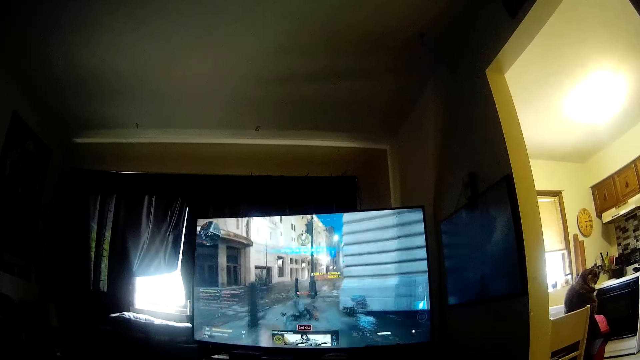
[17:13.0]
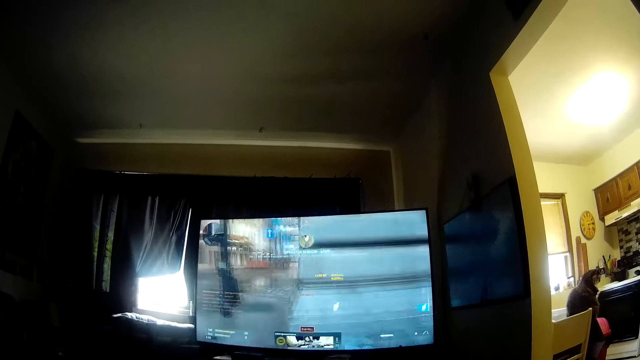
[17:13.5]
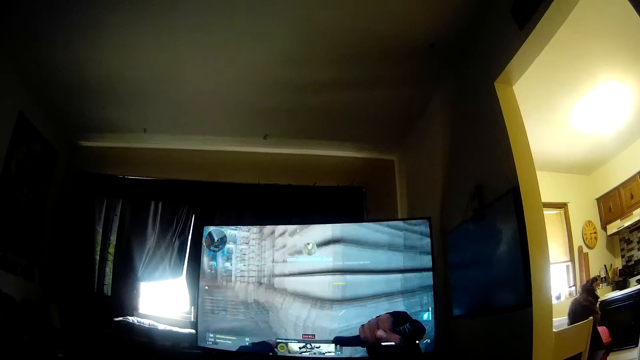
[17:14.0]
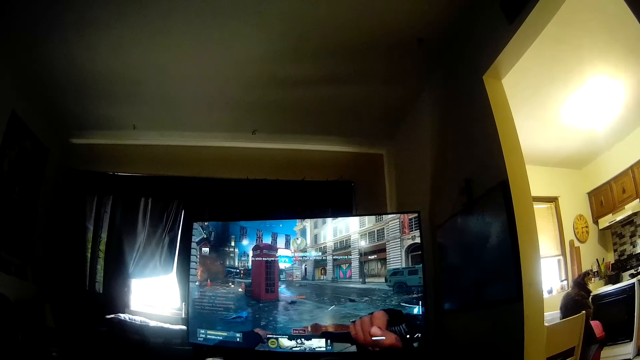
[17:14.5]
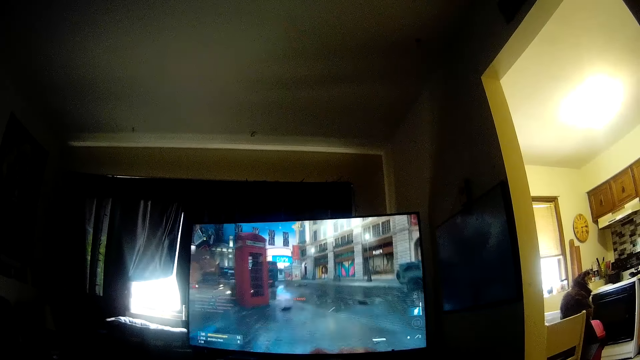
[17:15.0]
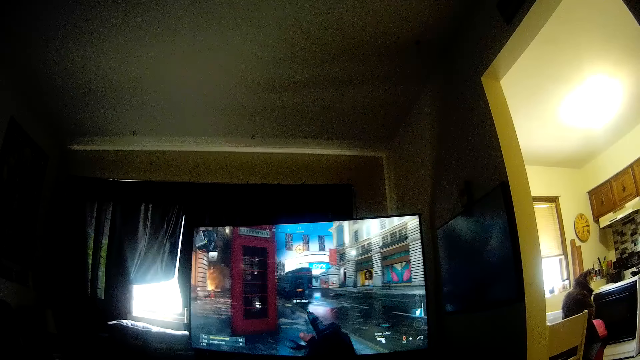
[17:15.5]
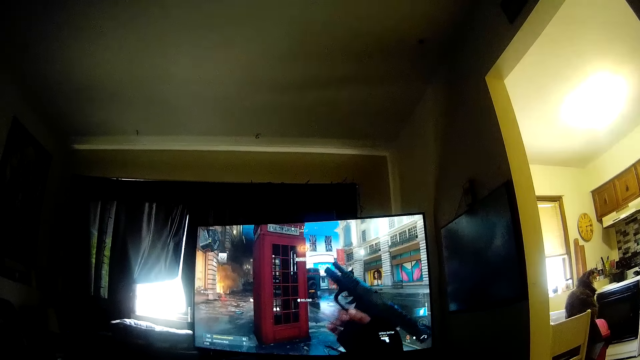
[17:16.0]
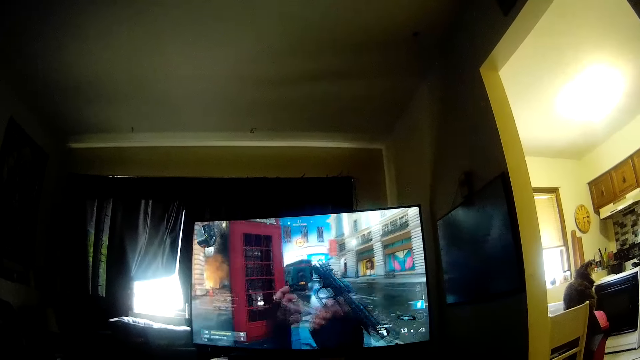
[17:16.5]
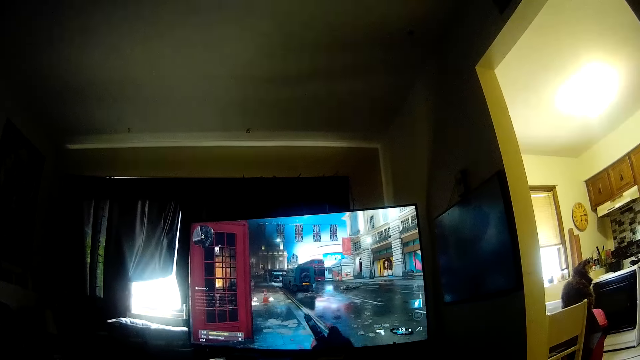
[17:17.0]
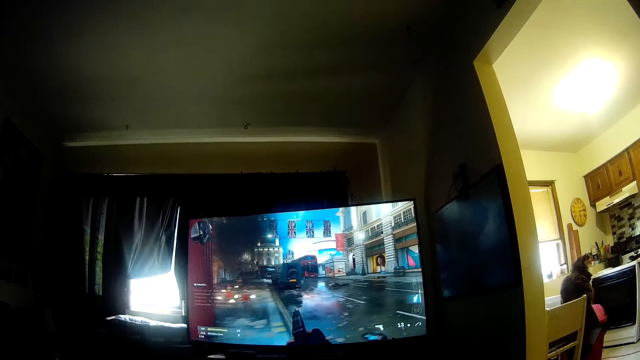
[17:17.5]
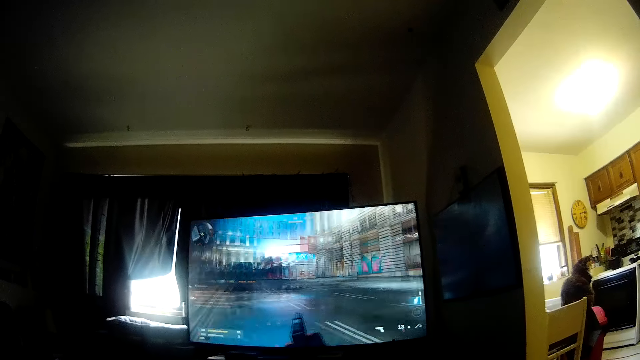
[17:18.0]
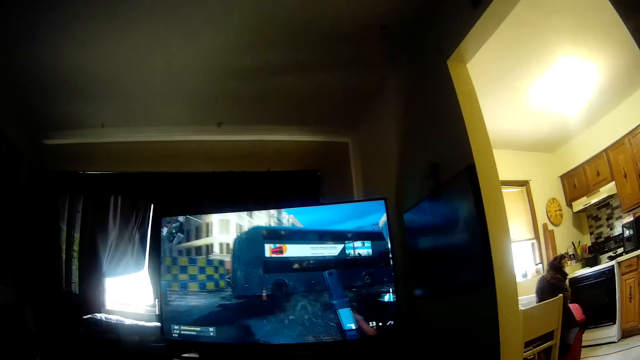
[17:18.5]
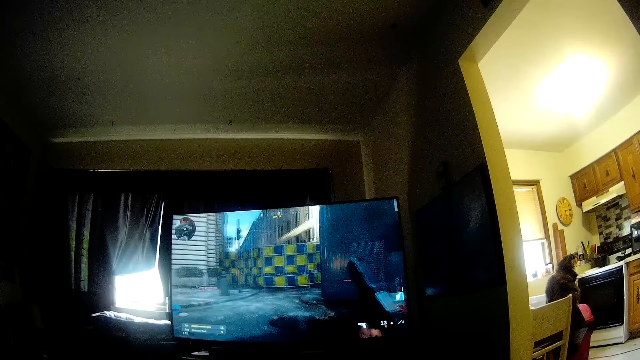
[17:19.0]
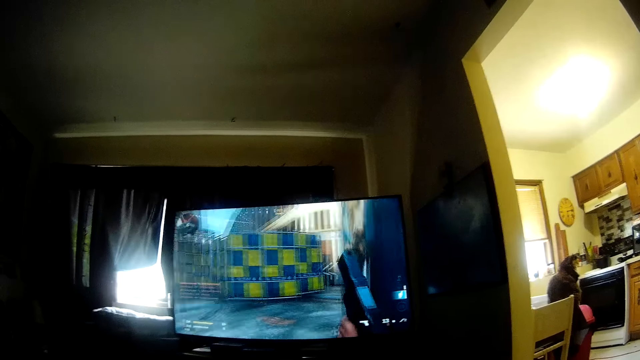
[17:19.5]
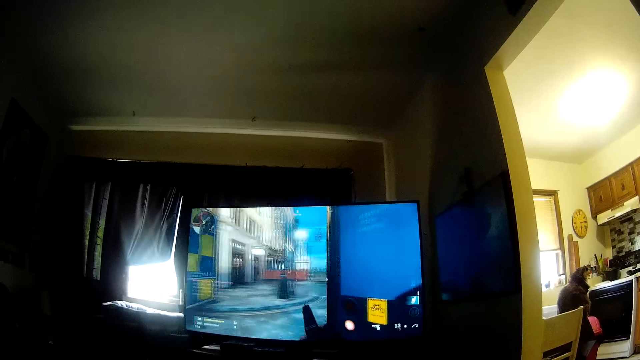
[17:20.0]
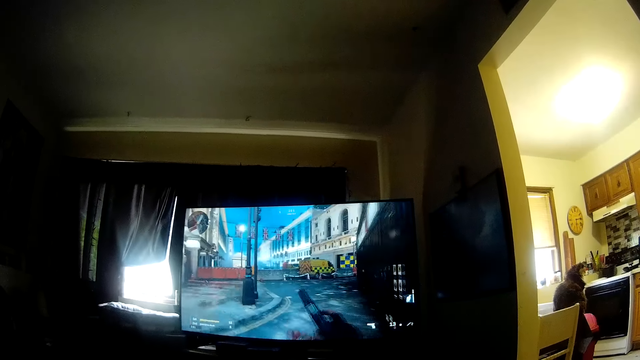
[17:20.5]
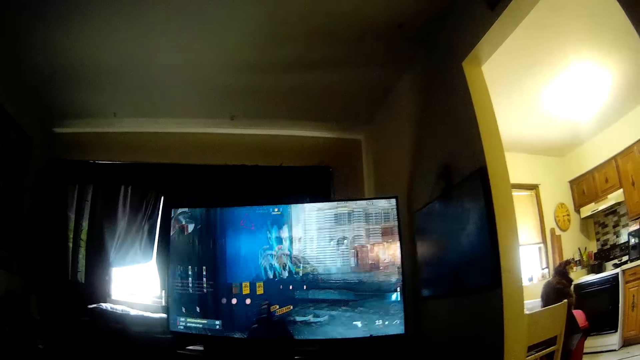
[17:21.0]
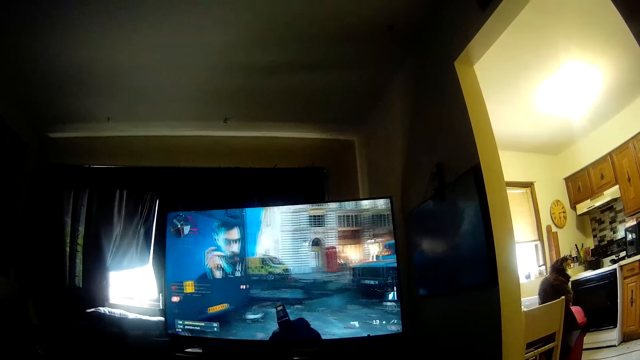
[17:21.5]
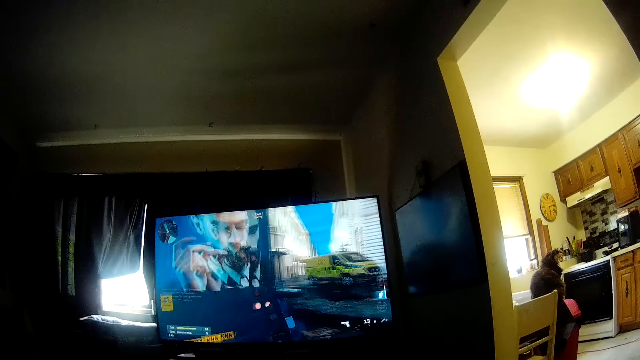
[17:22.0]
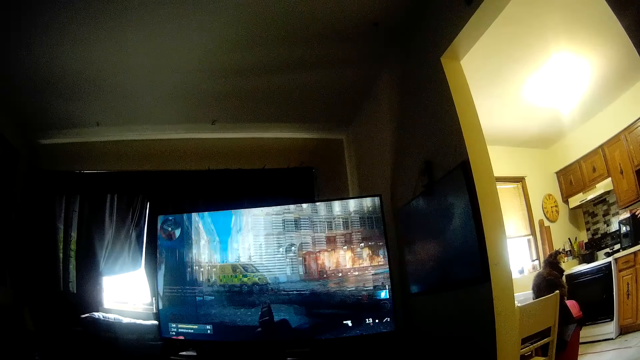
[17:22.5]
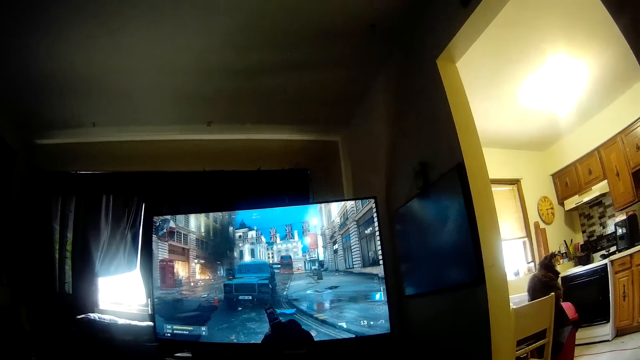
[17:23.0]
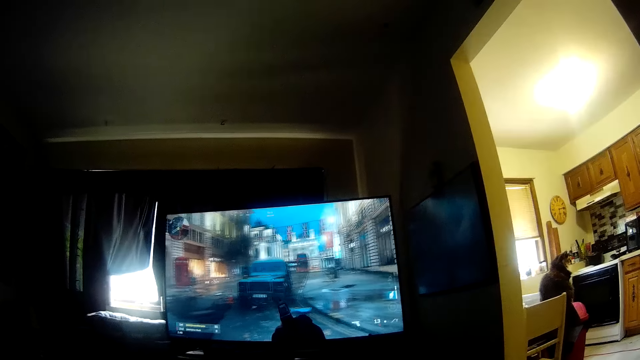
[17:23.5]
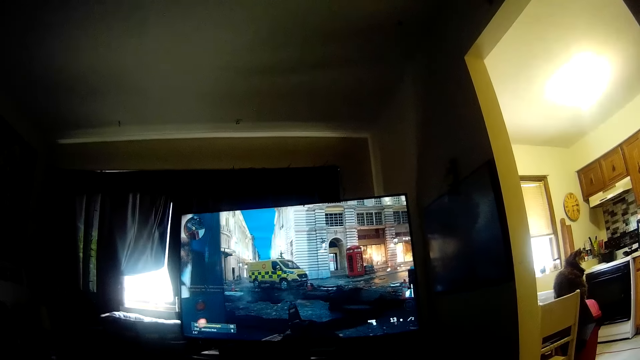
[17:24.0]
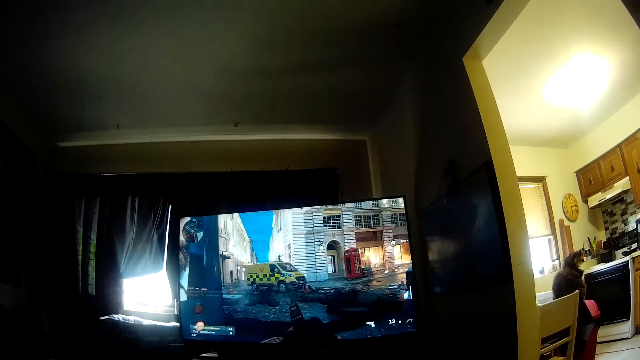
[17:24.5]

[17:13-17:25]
The camera wearer talks to himself.

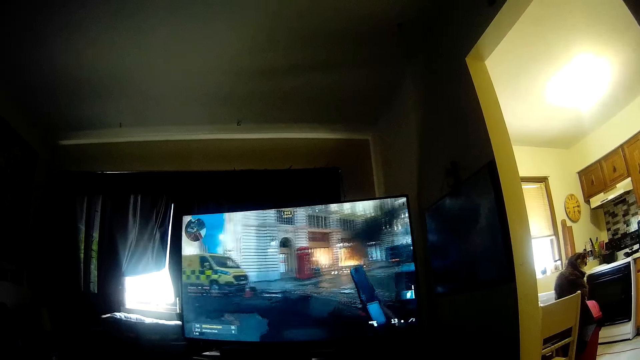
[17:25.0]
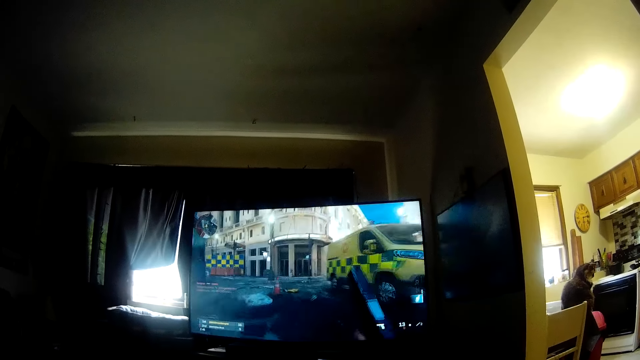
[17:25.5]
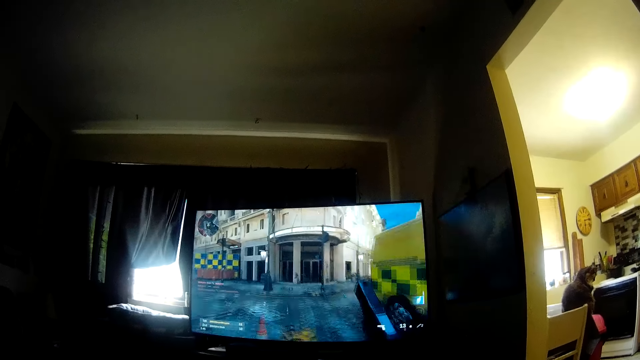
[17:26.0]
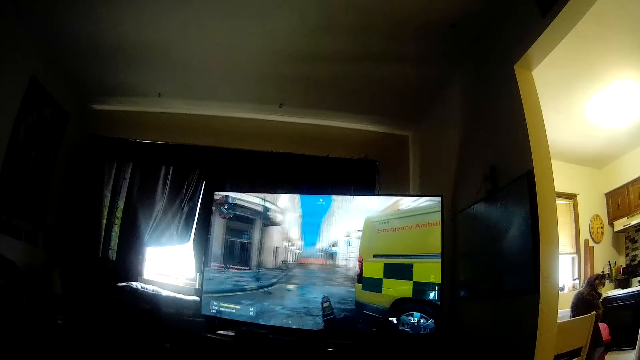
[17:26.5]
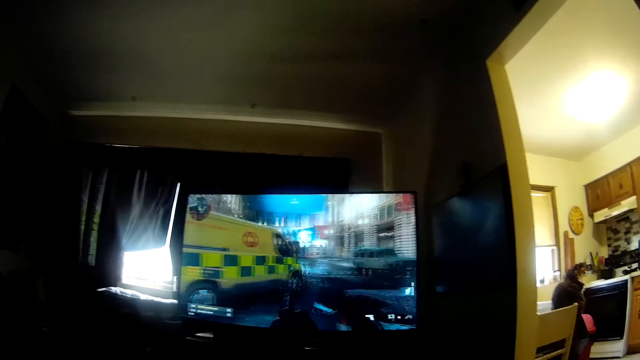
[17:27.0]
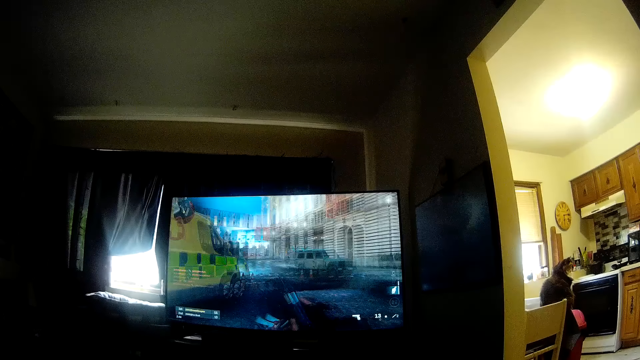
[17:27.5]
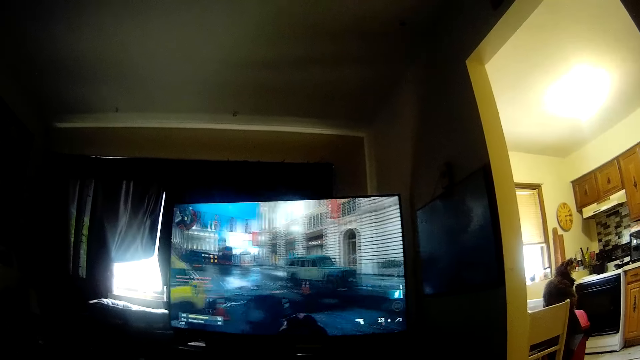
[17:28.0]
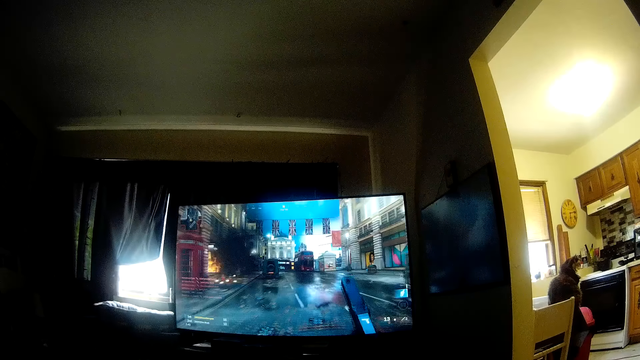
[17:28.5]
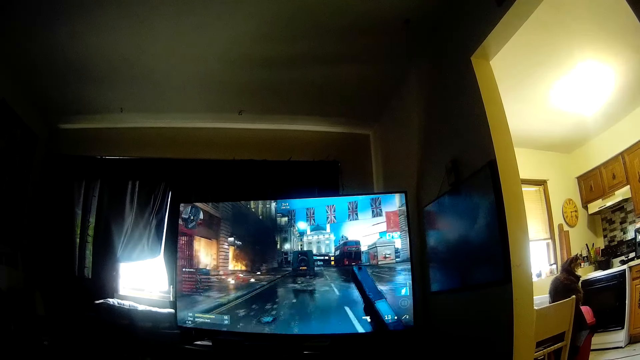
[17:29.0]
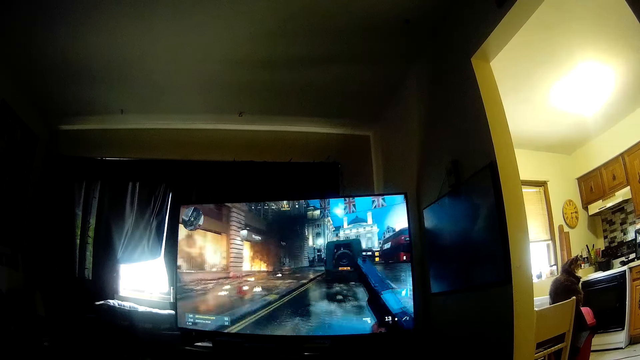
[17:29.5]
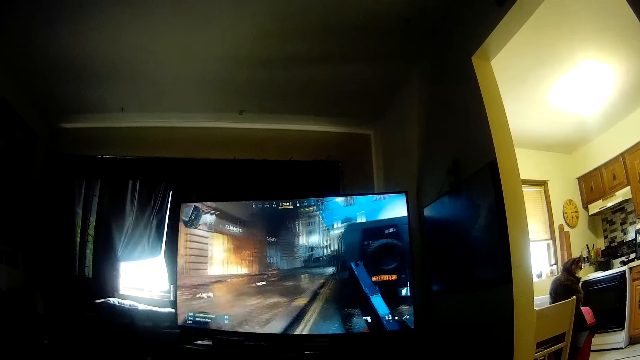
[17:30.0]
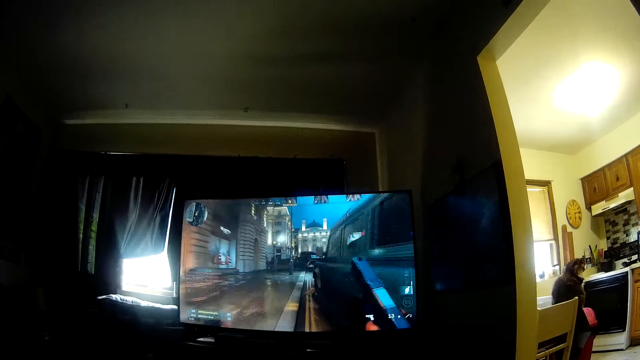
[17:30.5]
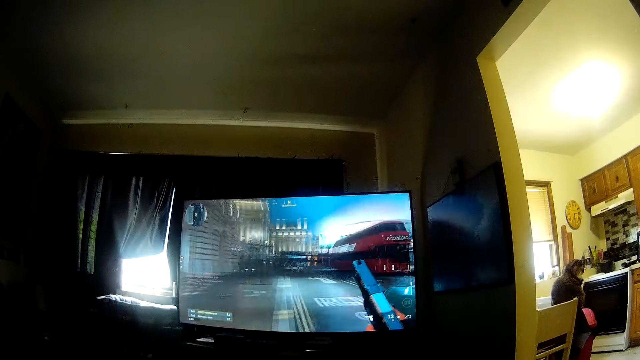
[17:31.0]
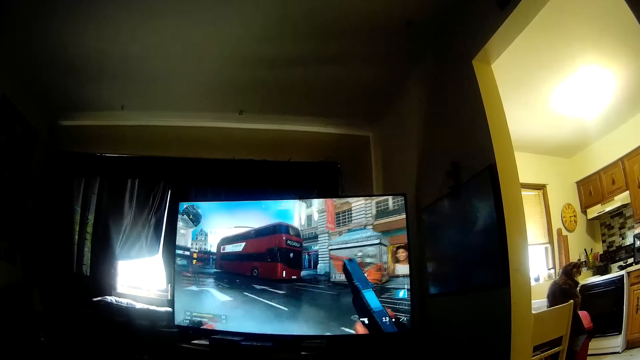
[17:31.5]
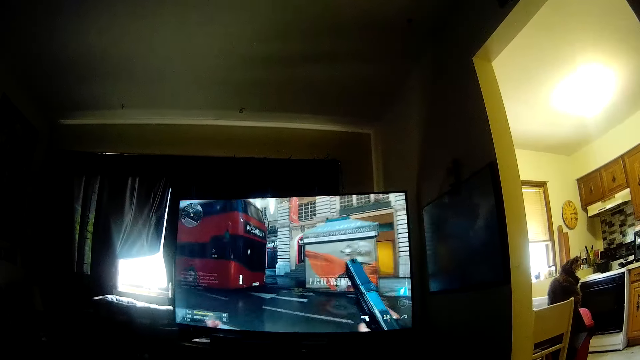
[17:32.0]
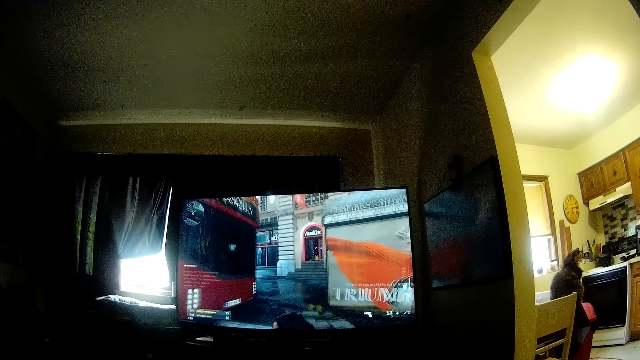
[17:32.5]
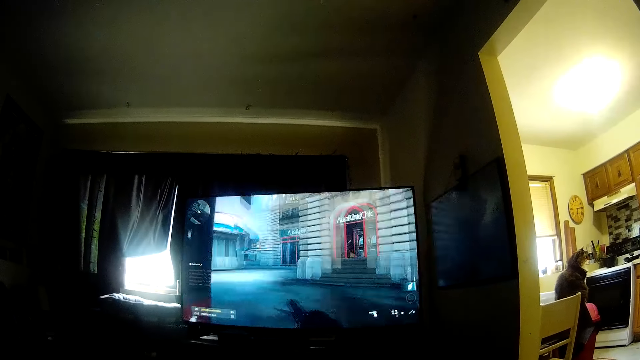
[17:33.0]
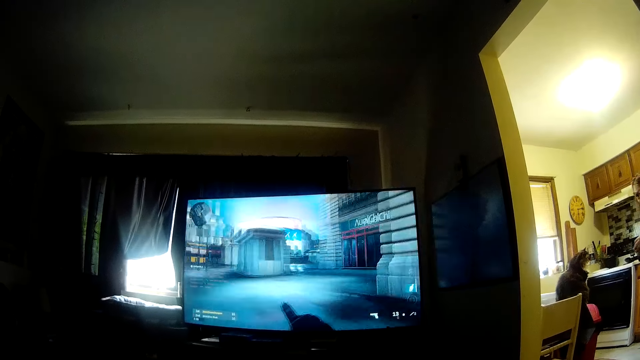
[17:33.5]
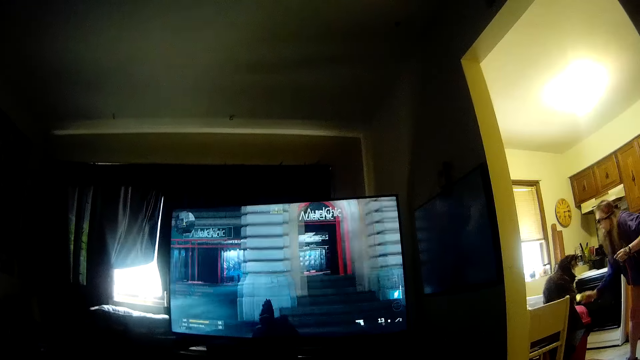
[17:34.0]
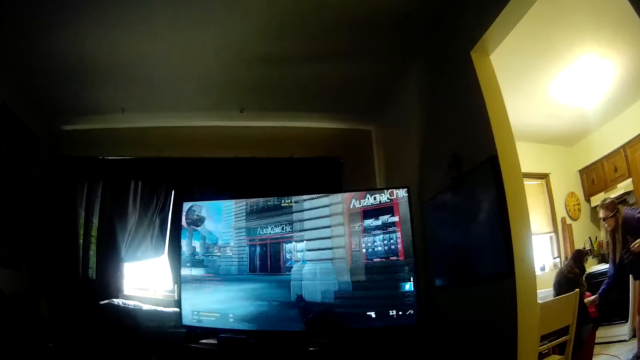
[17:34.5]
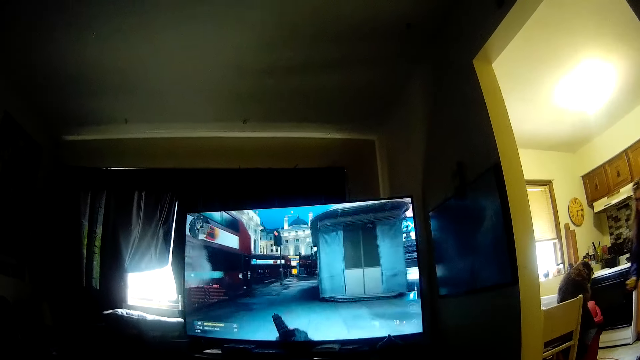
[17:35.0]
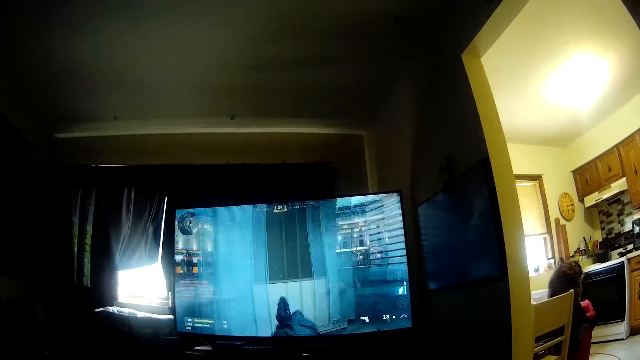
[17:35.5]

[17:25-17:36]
The woman throws dirt in a dustbin. The camera wearer puts something down.
